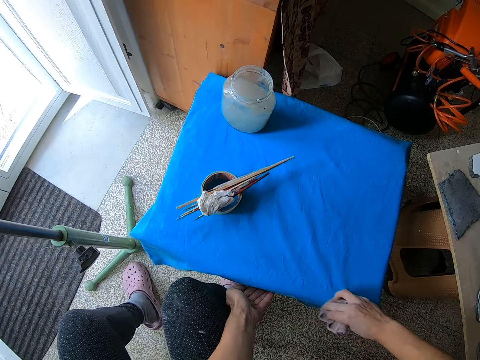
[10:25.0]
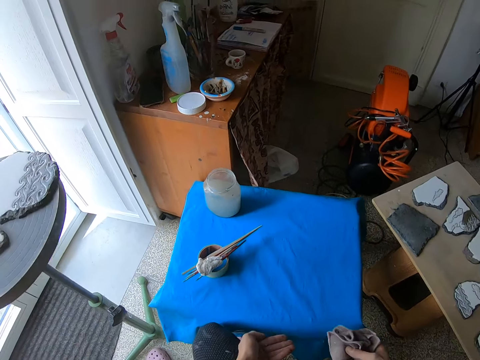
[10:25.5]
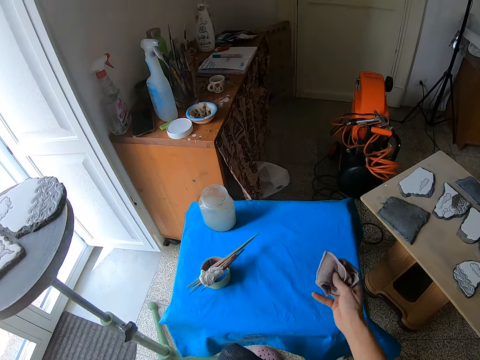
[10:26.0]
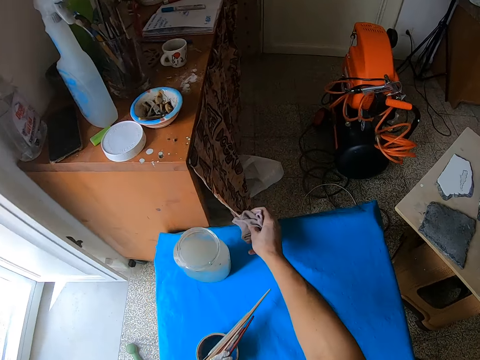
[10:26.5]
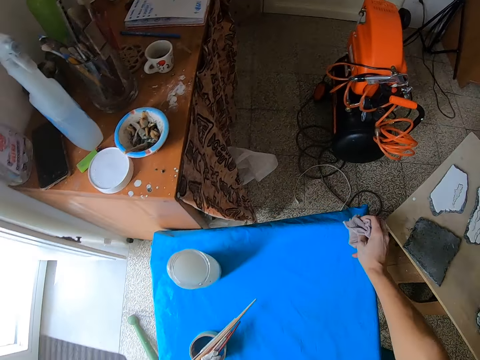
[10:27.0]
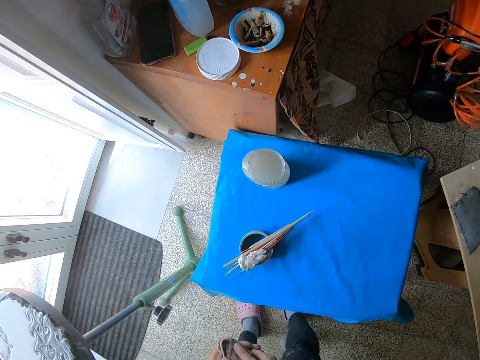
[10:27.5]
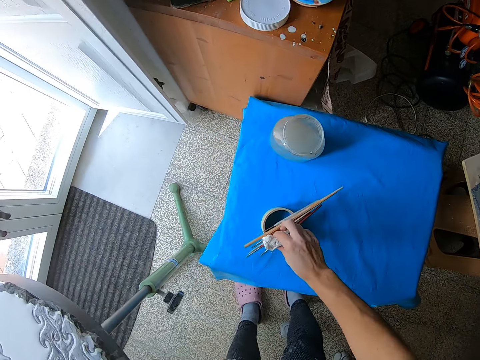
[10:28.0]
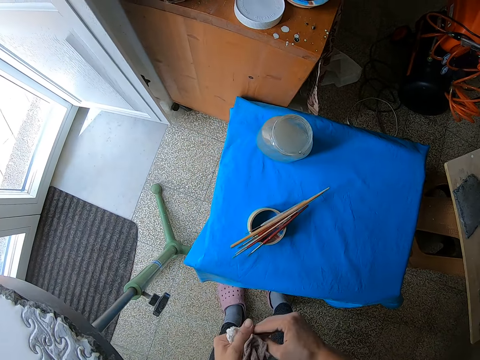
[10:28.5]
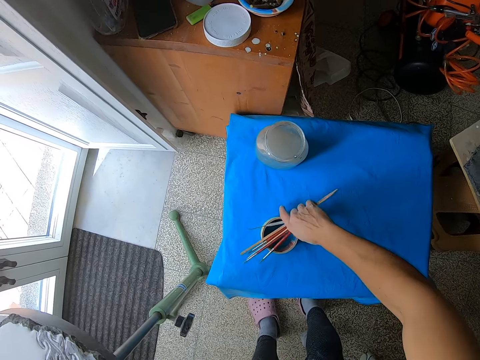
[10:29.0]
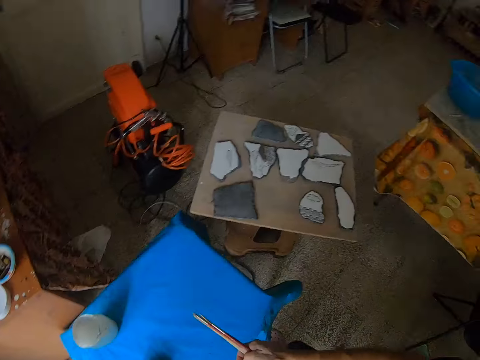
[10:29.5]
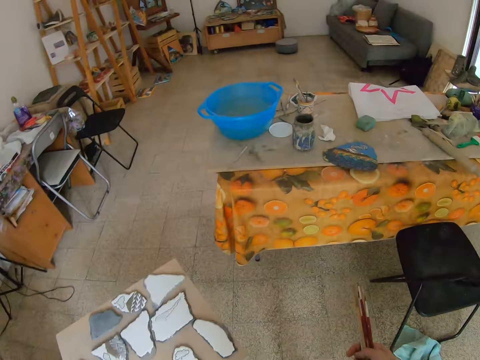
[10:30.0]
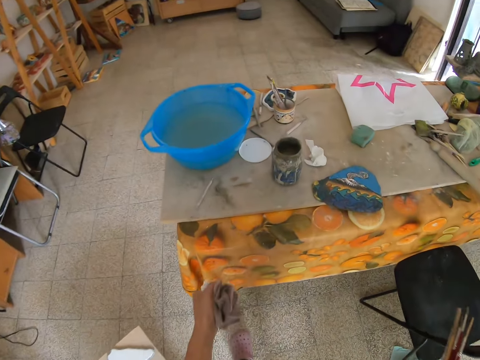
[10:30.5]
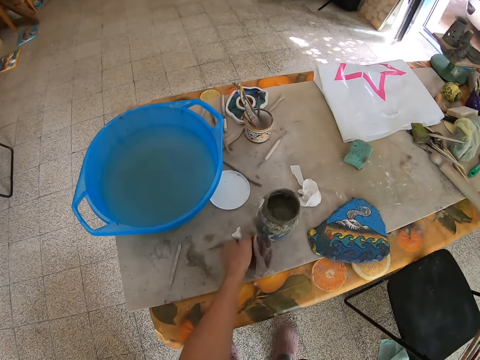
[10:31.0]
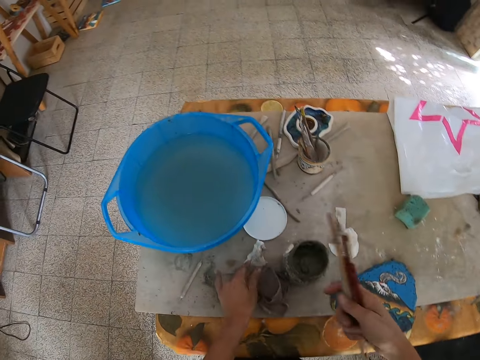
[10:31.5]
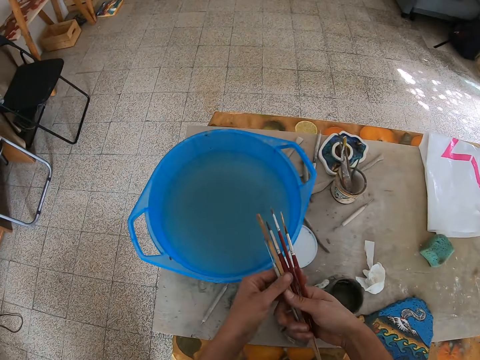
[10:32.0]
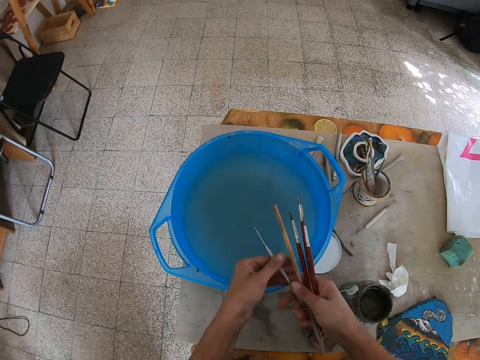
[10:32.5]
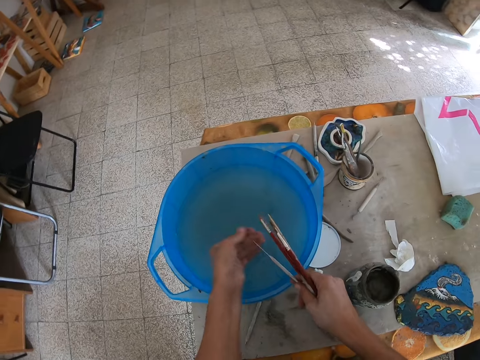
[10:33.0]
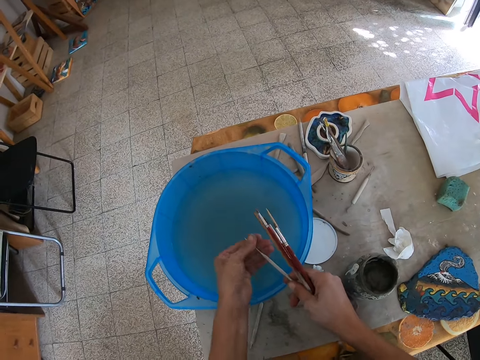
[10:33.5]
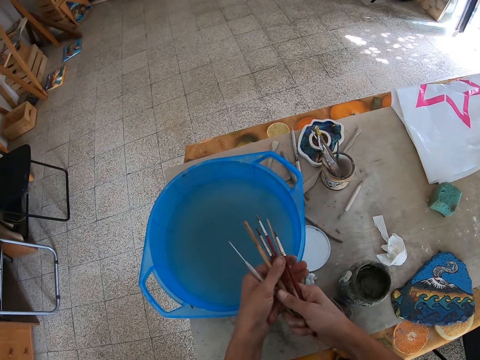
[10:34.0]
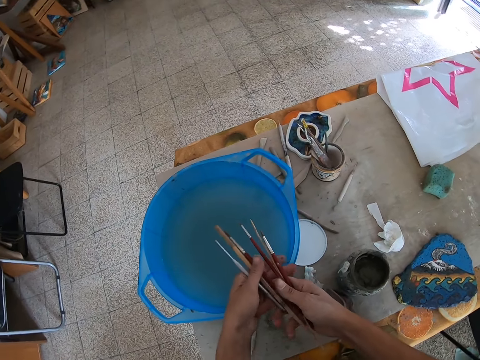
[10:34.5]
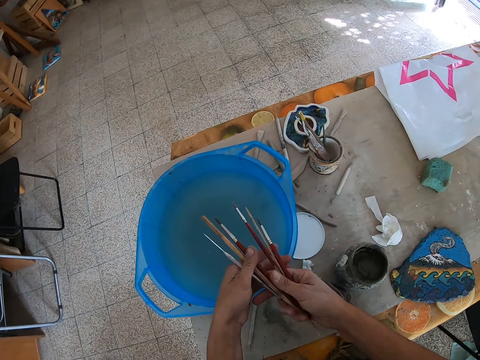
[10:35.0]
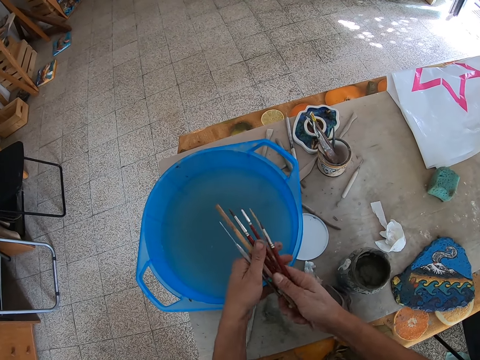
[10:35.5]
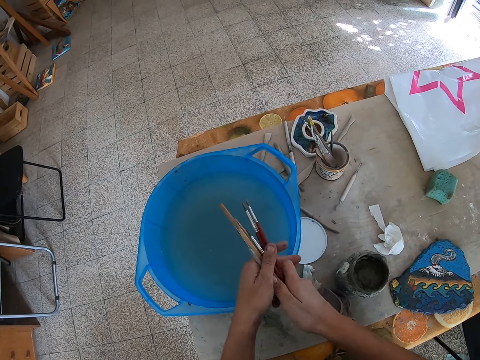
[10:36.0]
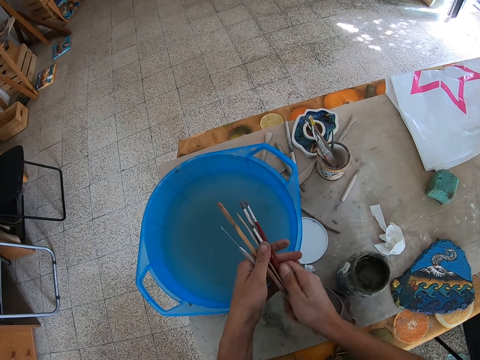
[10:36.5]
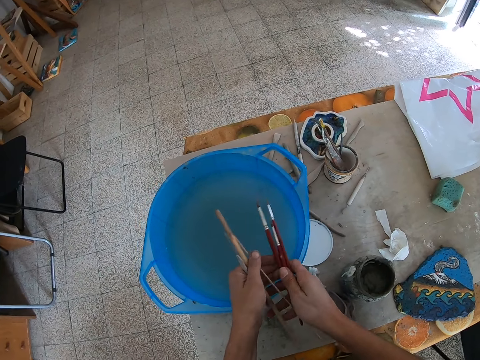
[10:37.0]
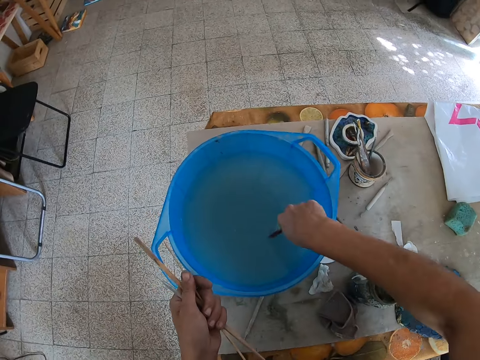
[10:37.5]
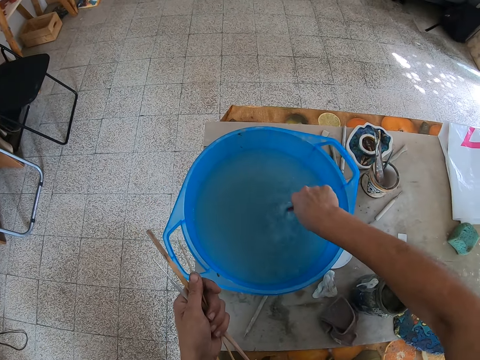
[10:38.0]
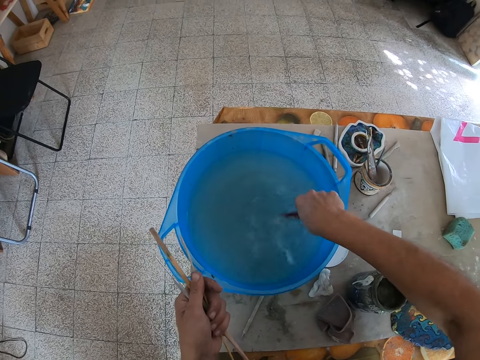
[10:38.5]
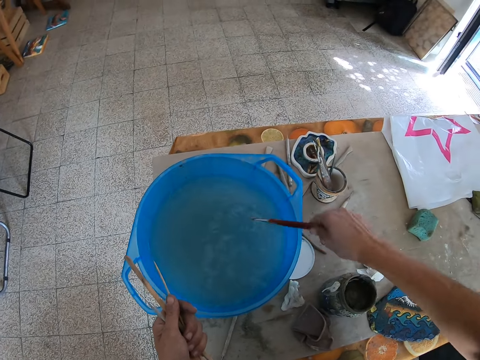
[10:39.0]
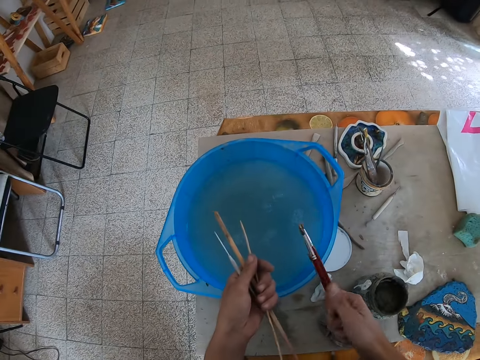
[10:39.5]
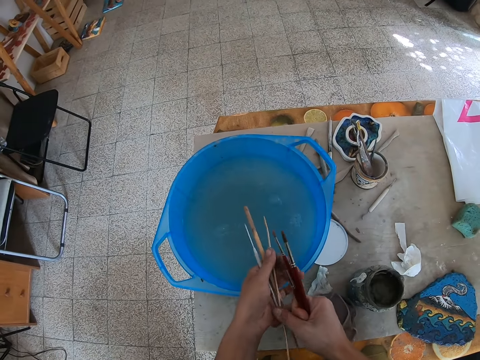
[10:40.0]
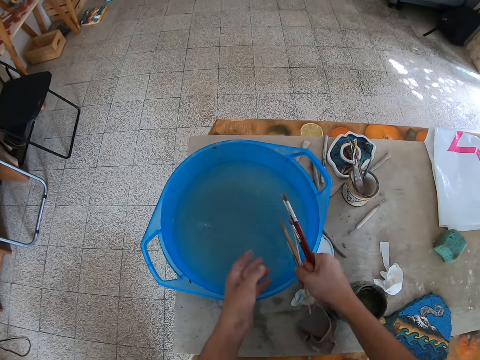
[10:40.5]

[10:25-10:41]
The camera wearer picks up the rough paper on the masking tape with his right hand. He picks up the engraving tool and paint brushes on the masking tape from the stool with his right hand. He drops the rough paper and piece of cloth in his left hand on a table. He washes the engraving tools in a bowl of water on the table with his left hand. He wipes the paintbrushes into a basin with water. He washes the paint brushes in his right hand in the bowl of water on the table.

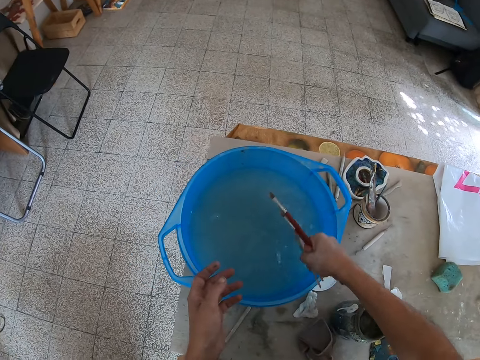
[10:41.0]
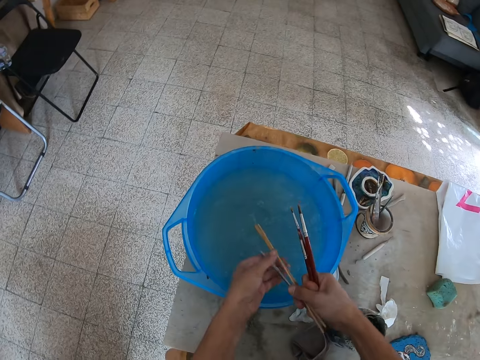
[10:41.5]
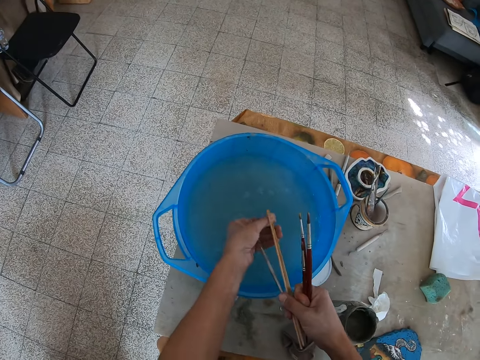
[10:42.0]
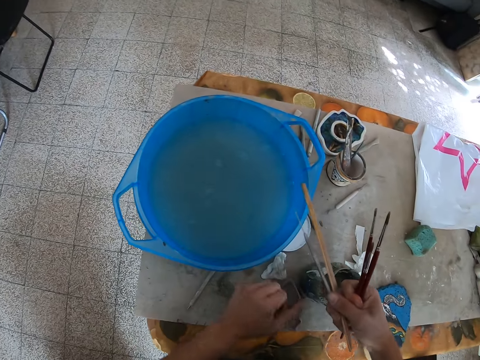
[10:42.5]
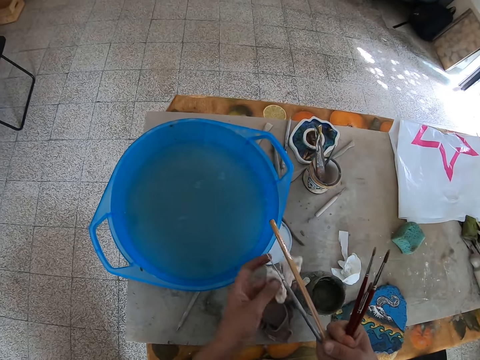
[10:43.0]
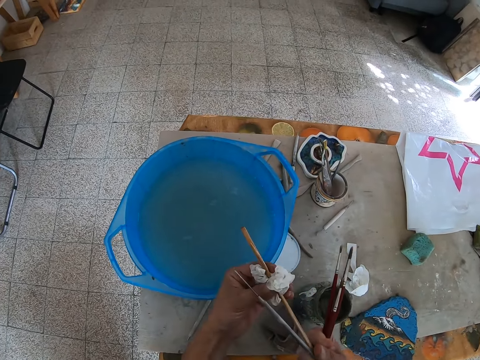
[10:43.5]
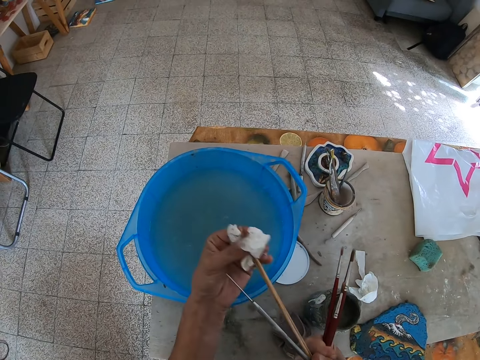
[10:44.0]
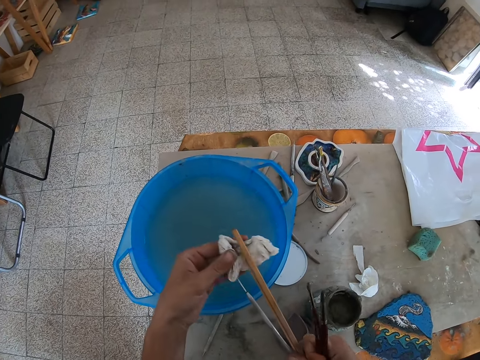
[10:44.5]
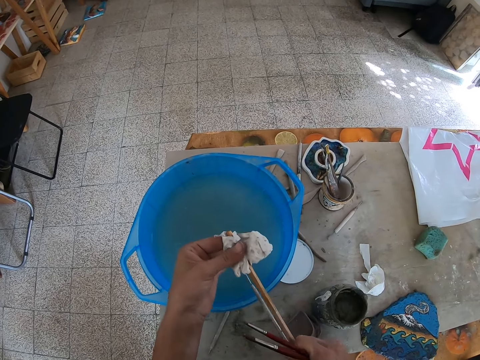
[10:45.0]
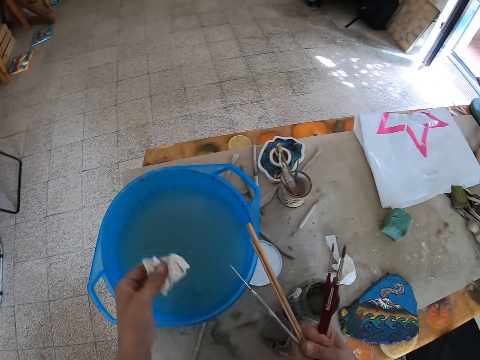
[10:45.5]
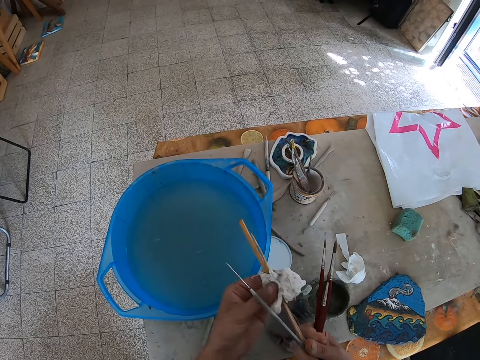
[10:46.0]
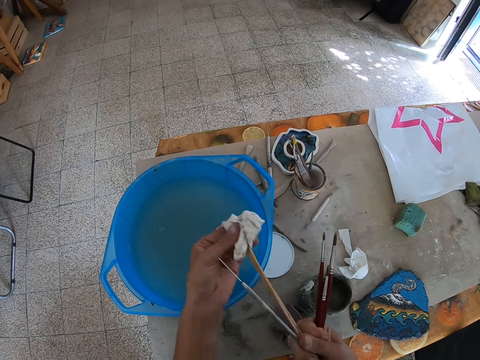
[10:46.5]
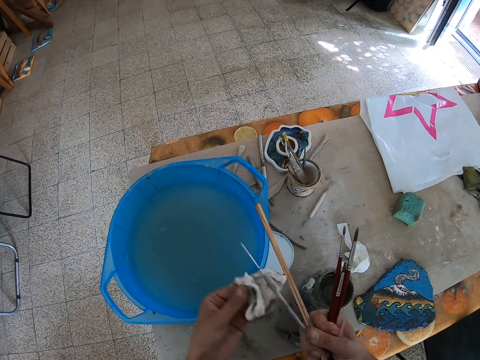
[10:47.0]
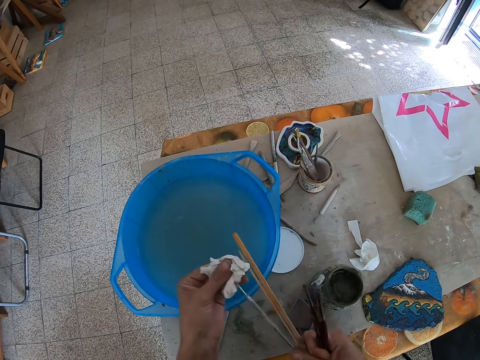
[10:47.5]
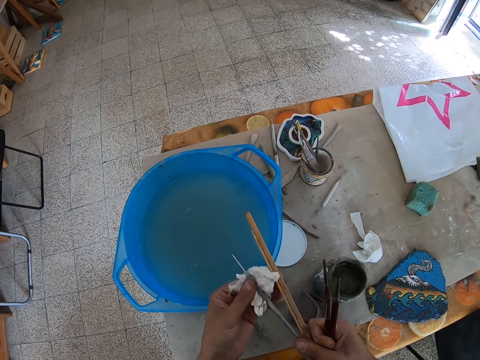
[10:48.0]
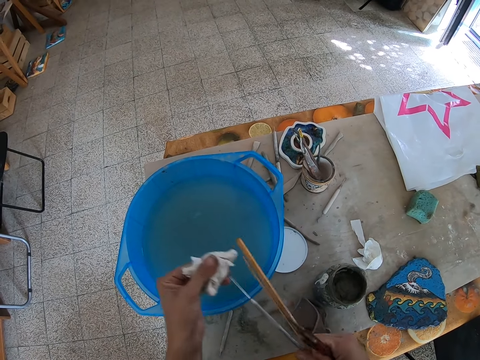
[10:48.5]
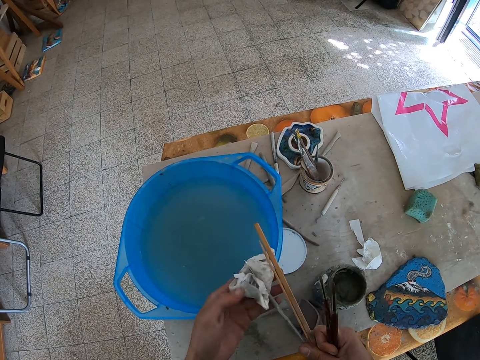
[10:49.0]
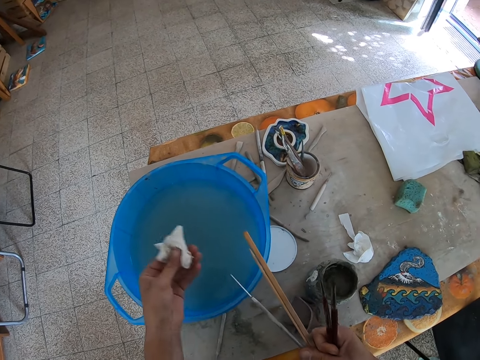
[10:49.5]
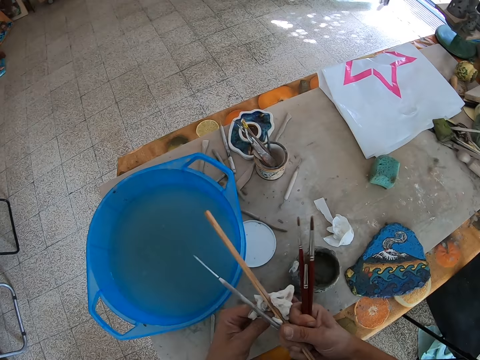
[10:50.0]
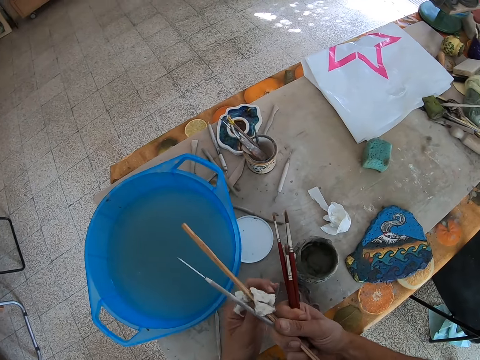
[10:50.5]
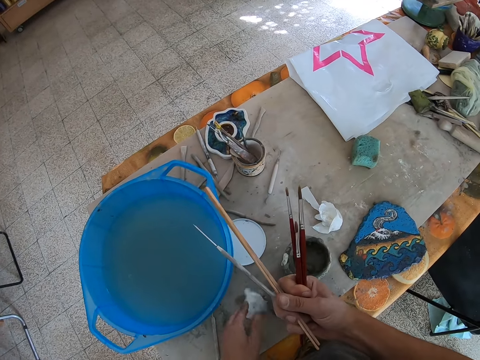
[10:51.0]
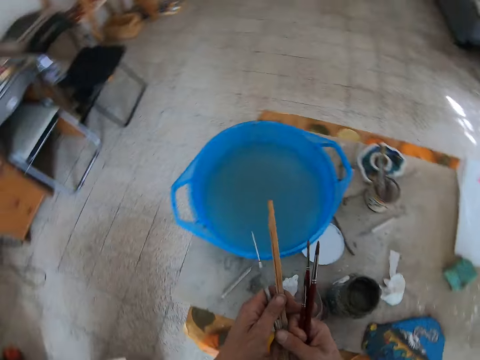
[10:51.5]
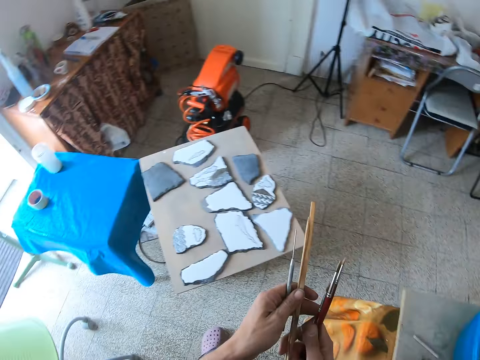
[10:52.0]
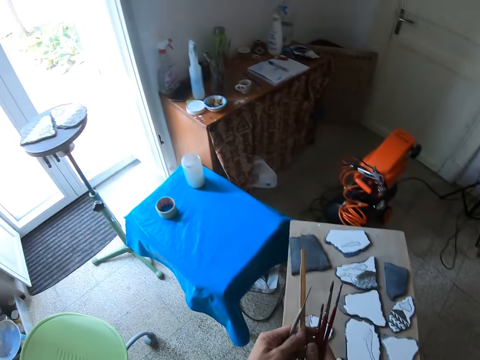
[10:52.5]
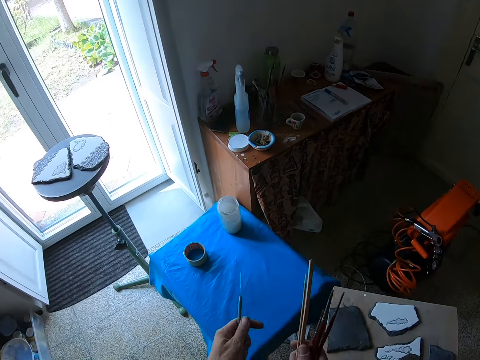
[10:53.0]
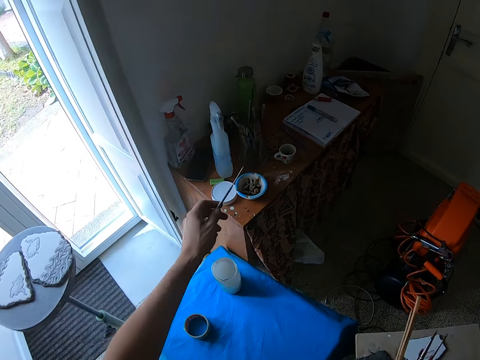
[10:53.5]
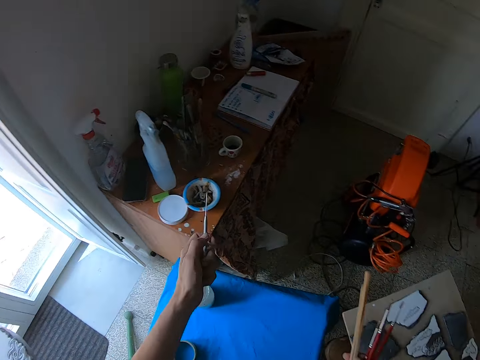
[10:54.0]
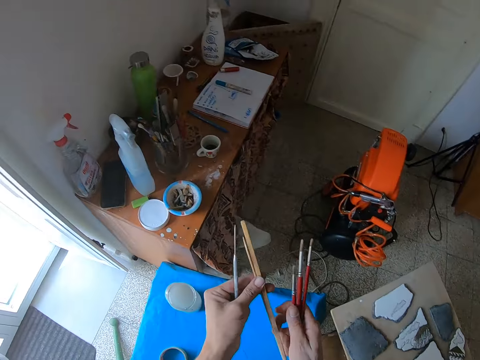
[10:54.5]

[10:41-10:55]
The camera wearer picks up a piece of cloth from the table with his left hand. He dries the engraving tool with the white piece of cloth in his left hand. He wipes the paintbrushes with a napkin. He drops the piece of cloth on the table with his left hand. He carries the paintbrushes.
